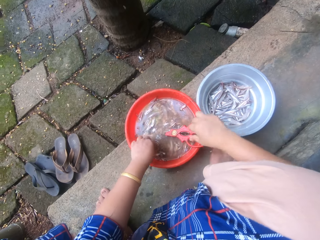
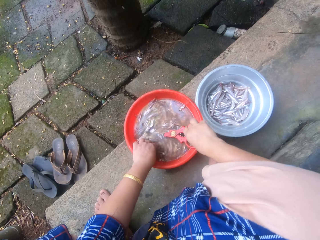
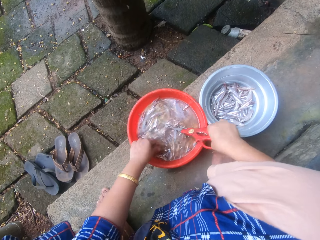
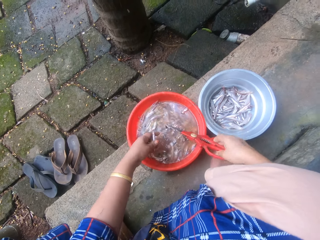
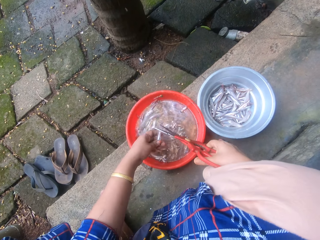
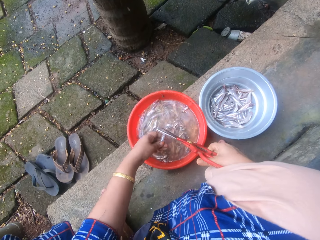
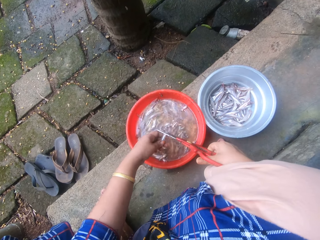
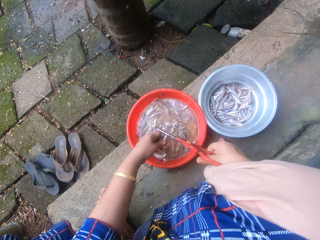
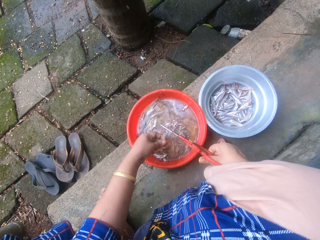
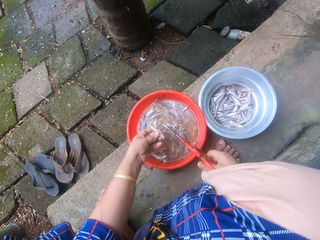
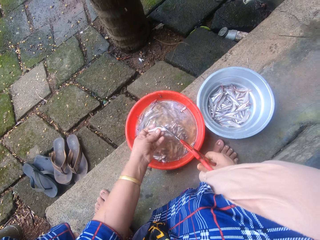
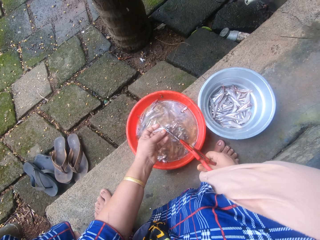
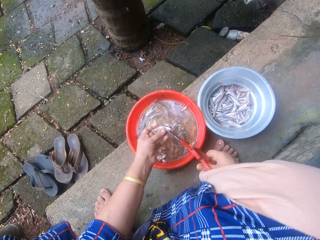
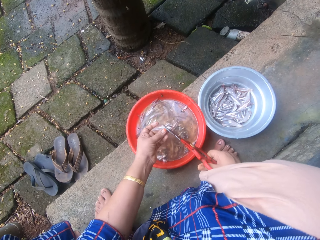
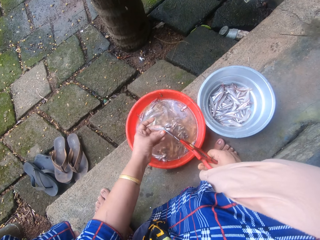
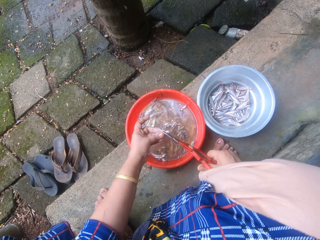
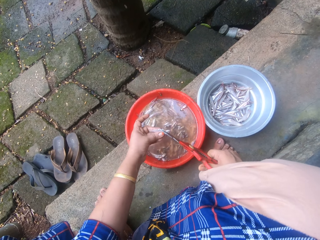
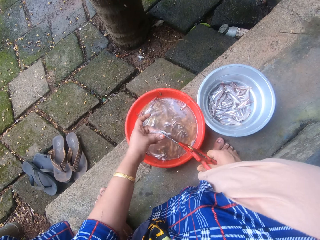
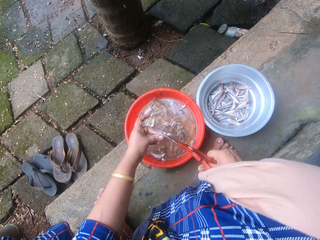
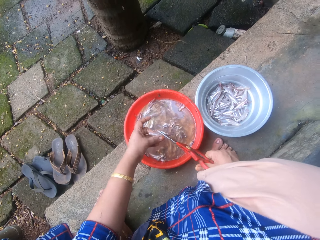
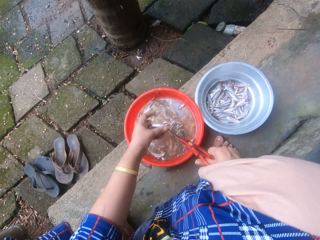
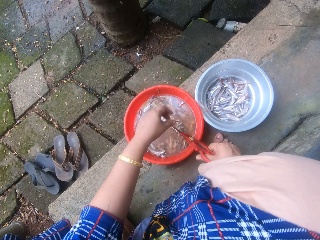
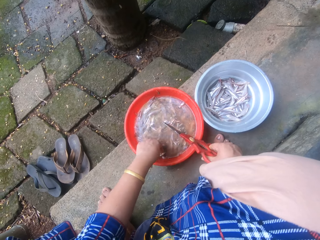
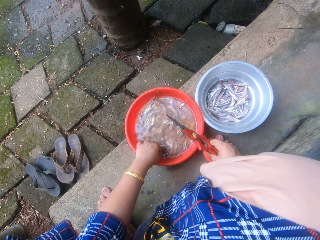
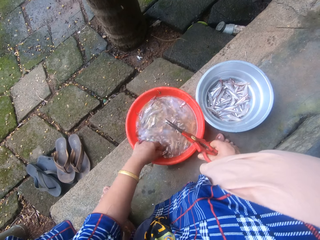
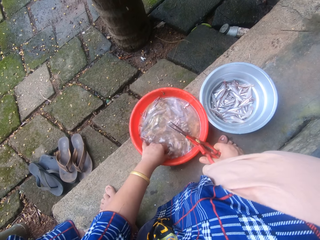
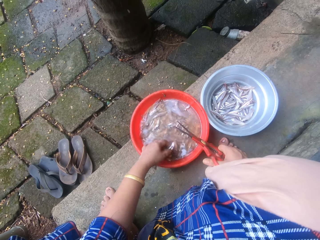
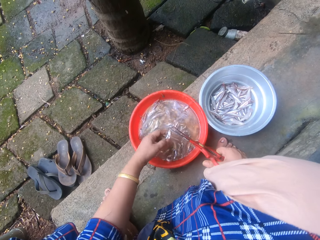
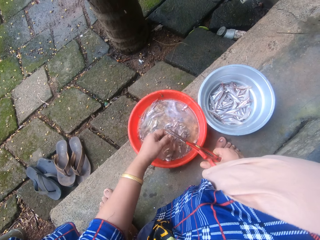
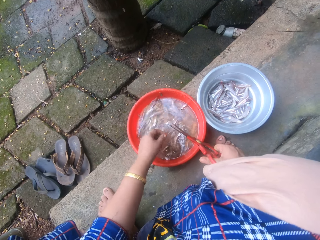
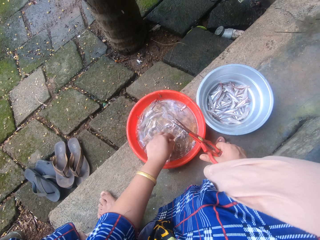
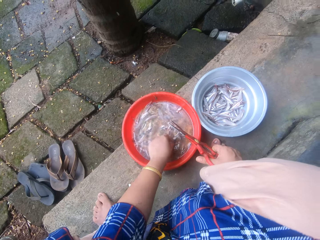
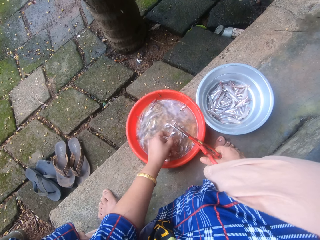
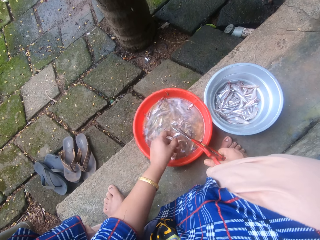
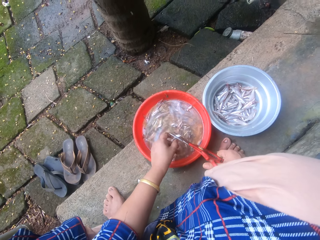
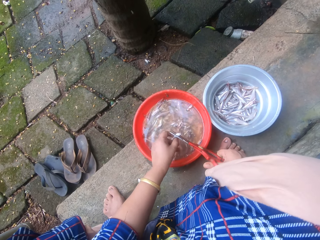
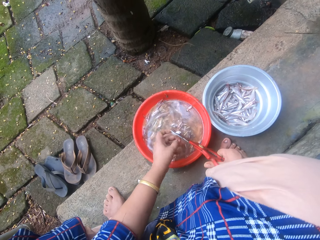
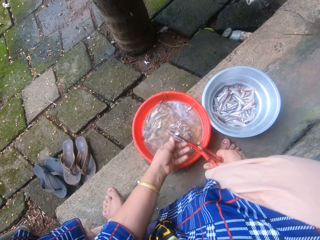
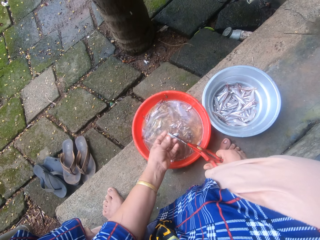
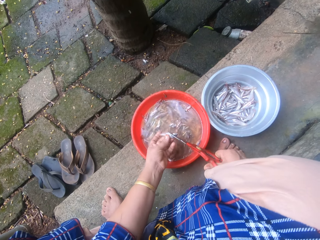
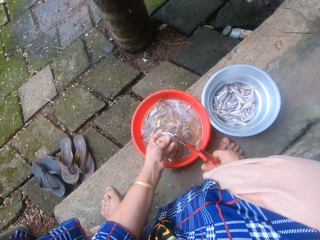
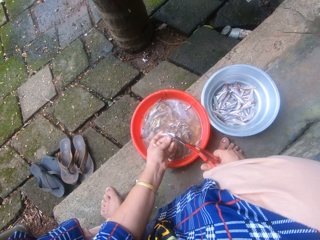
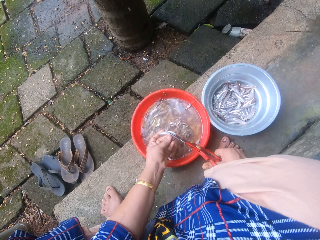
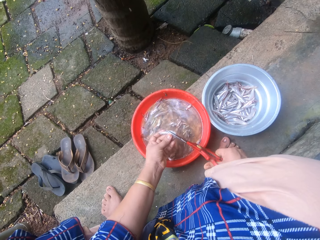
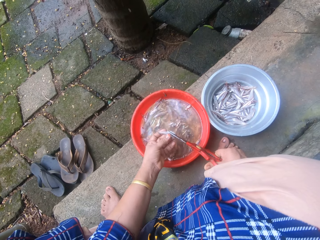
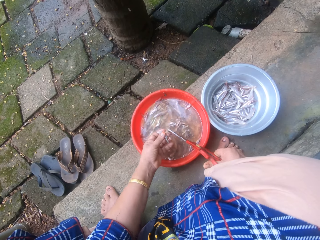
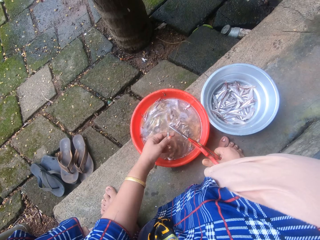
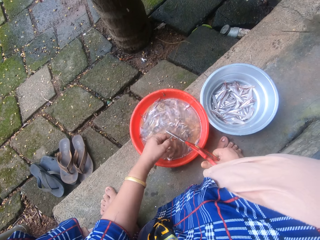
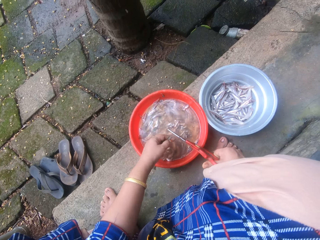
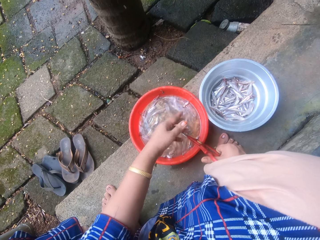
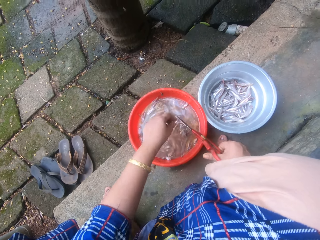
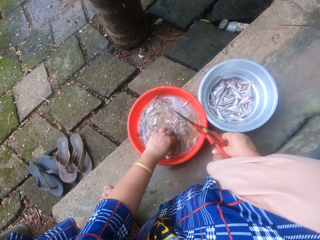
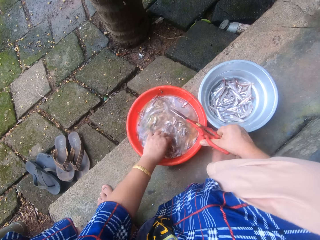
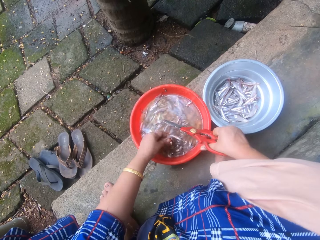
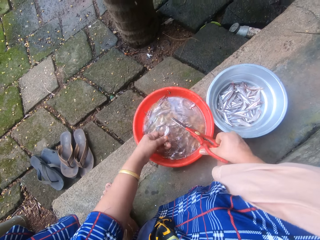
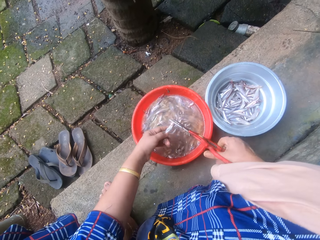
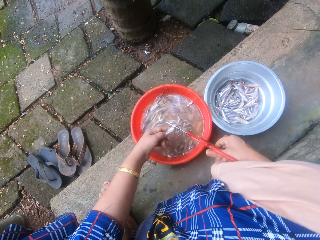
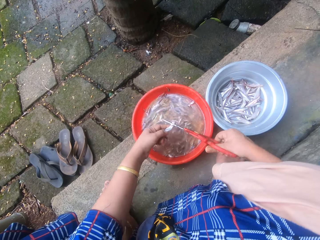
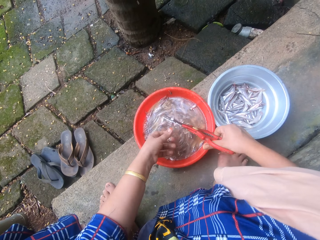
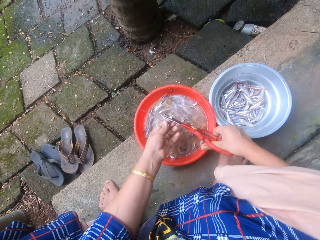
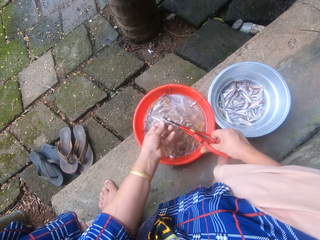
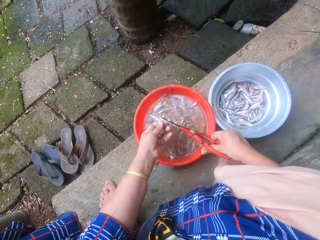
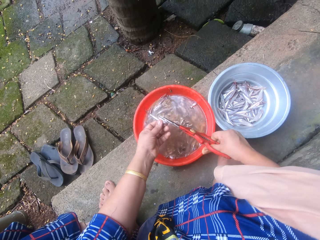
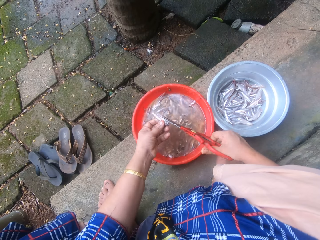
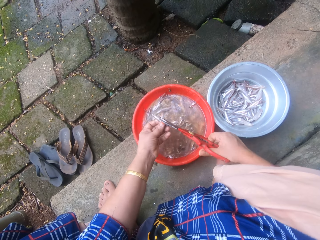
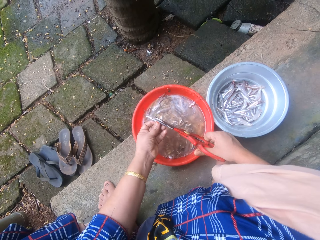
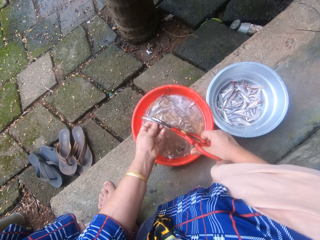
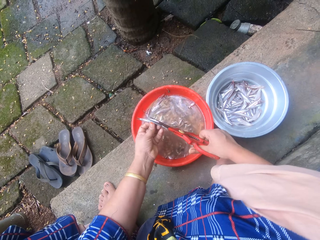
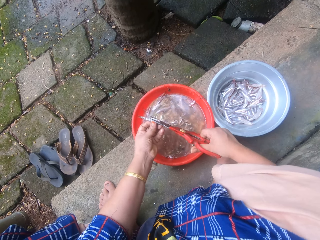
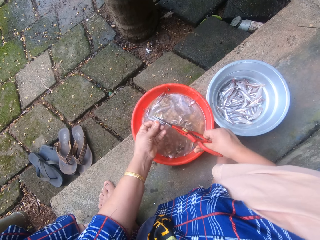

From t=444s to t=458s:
The camera wearer throws the sand eel or sardine into the metal bowl sieve or plastic bowl. She picks a sand eel from the bowl of sand eels with her left hand. She picks up the scissors with her right hand. She trims the head and tail of the sand eel with the scissors. She throws the sand eel into the metal bowl sieve. She picks a sand eel from the bowl of sand eels with her left hand. She drops the sand eel into the bowl of sand eels. She picks the sand eel from the bowl of sand eels with her left hand. She trims the head and tail of the sand eel with the scissors. She throws the sand eel into the metal bowl sieve. She picks a sand eel from the bowl of sand eels with her left hand. She trims the head and tail of the sand eel with the scissors.

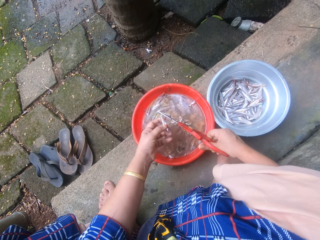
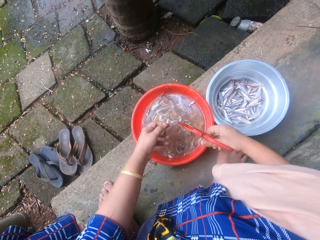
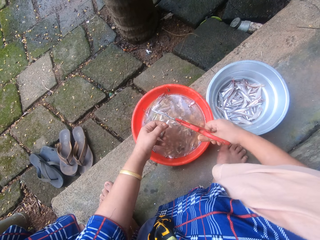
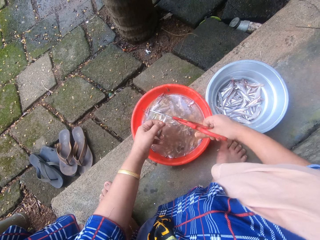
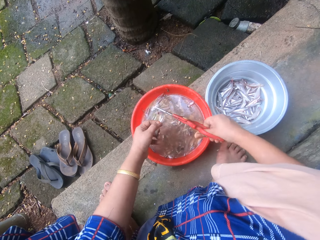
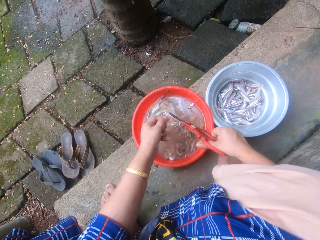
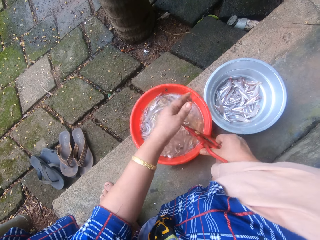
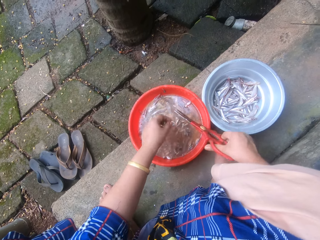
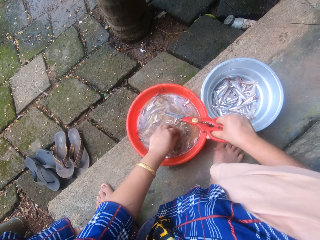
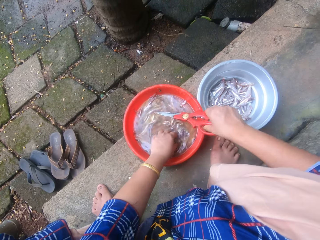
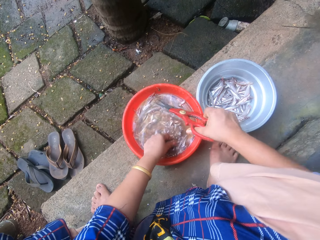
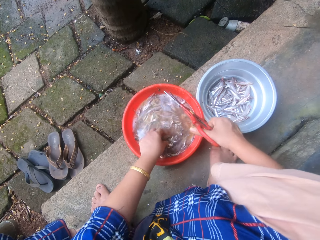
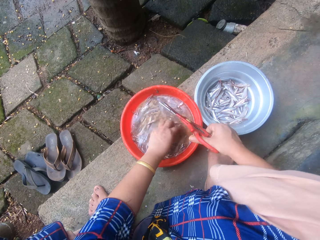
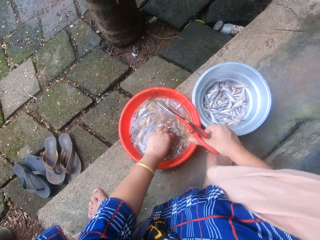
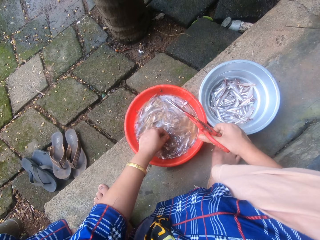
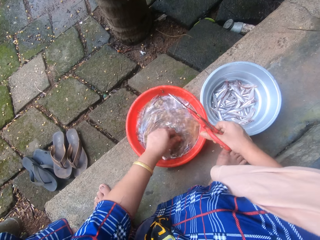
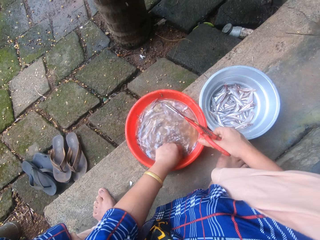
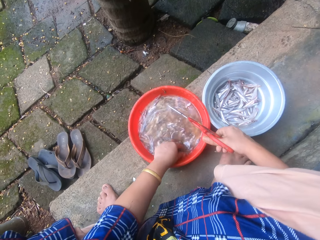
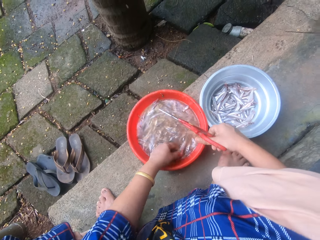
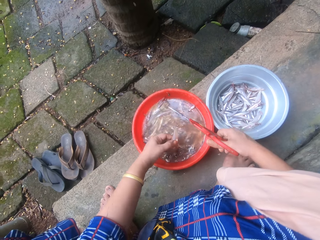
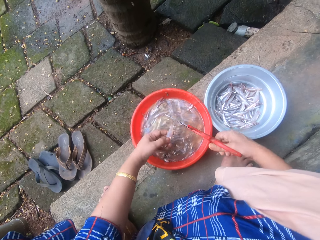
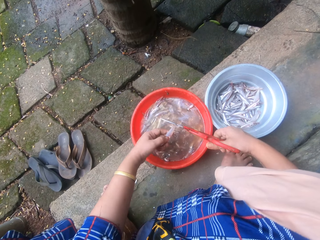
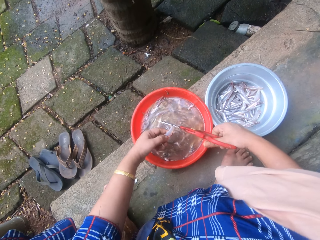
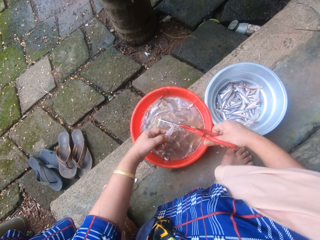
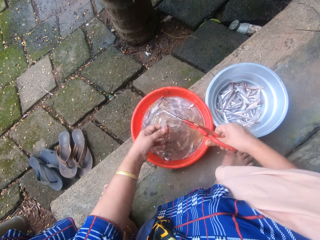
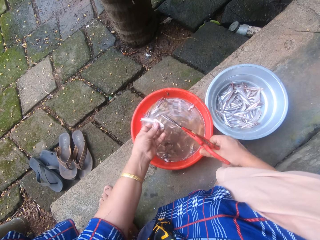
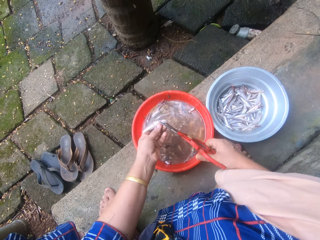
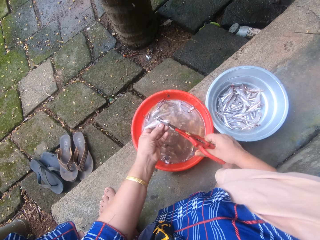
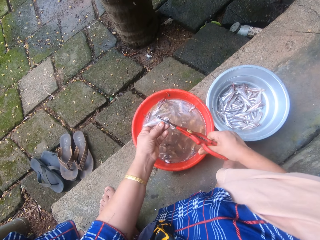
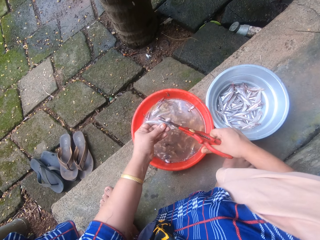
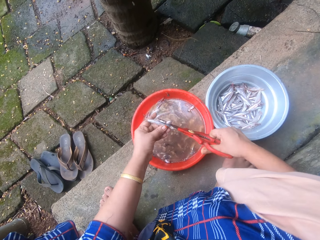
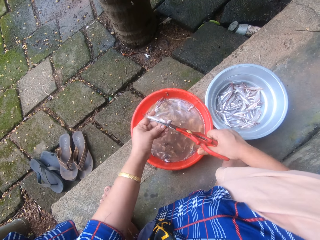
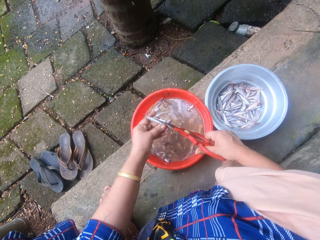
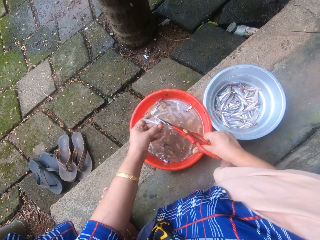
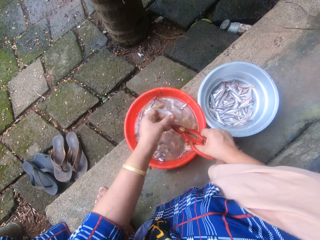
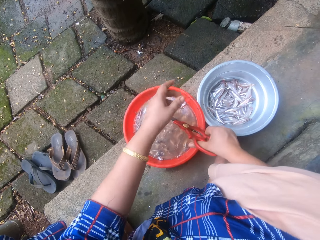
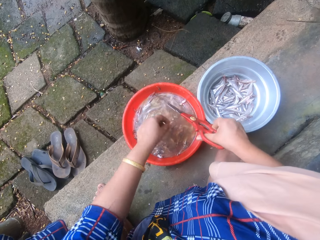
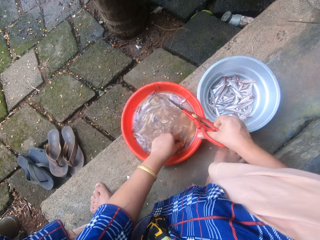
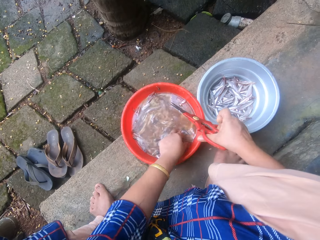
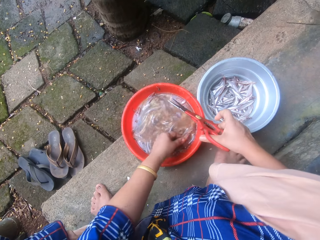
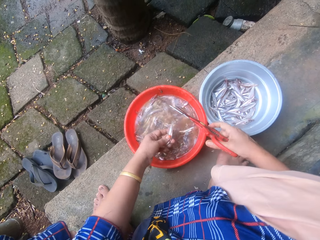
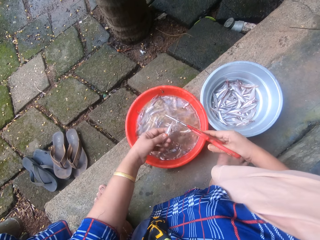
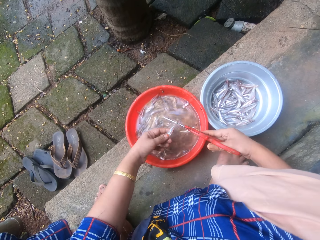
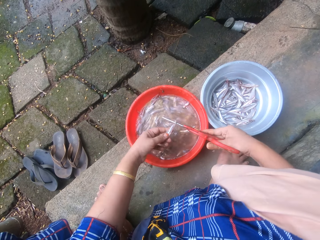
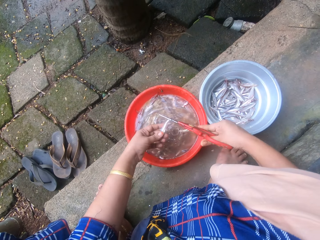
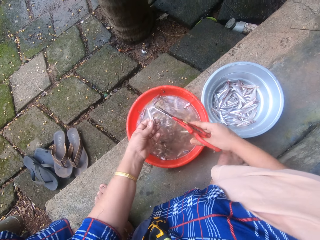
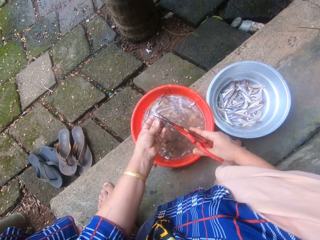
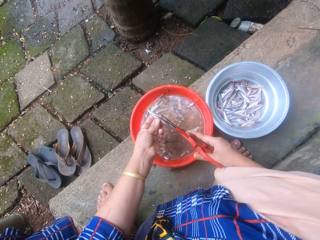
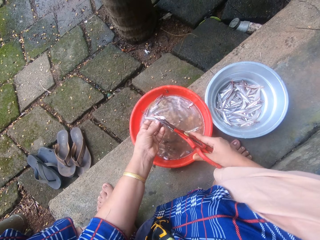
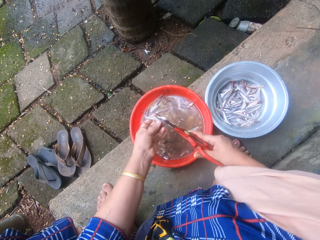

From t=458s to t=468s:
The camera wearer throws the sand eel or sardine into the metal bowl sieve or plastic bowl. She picks a sand eel from the bowl of sand eels with her left hand. She trims the head and tail of the sand eel with the scissors. She throws the sand eel into the metal bowl sieve. She picks a sand eel from the bowl of sand eels with her left hand. She trims the head and tail of the sand eel with the scissors.
